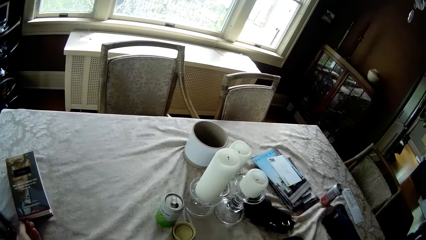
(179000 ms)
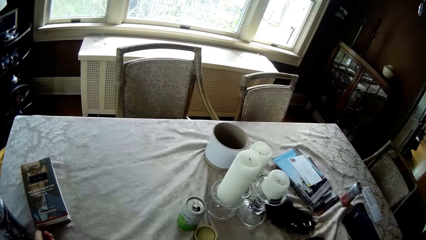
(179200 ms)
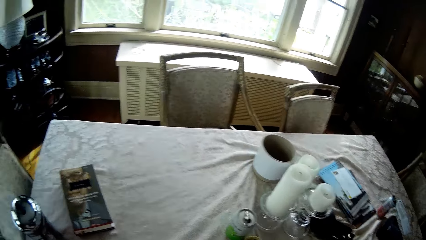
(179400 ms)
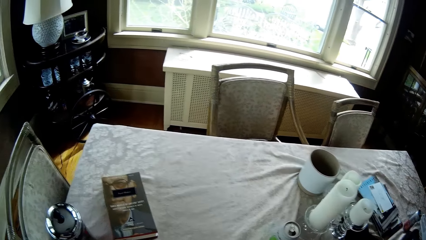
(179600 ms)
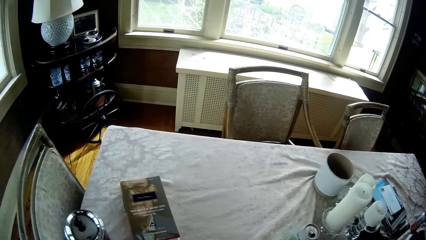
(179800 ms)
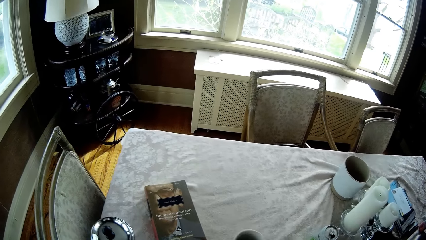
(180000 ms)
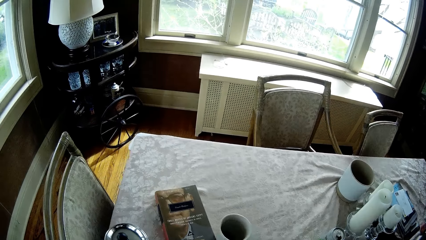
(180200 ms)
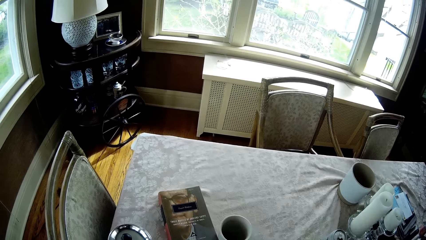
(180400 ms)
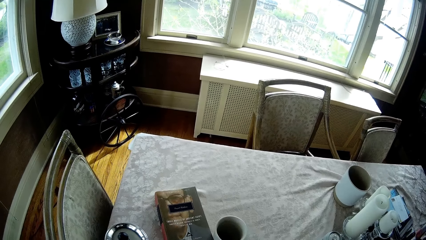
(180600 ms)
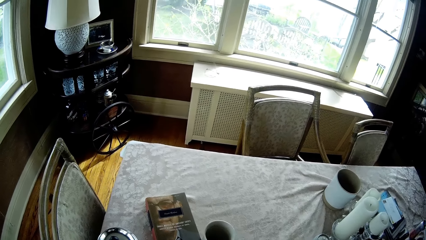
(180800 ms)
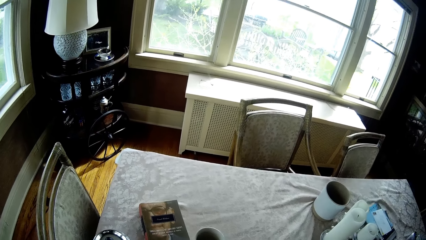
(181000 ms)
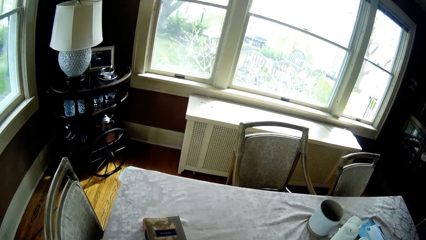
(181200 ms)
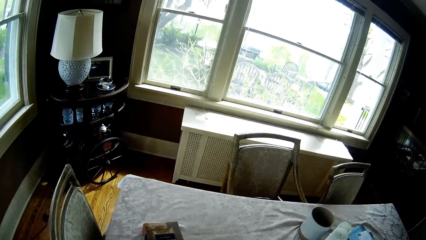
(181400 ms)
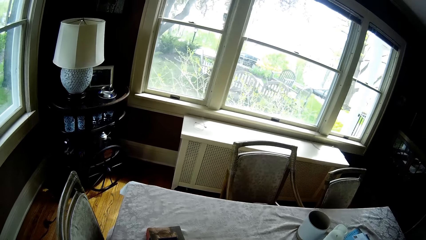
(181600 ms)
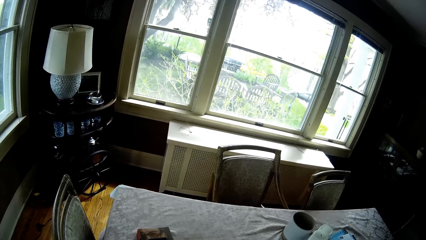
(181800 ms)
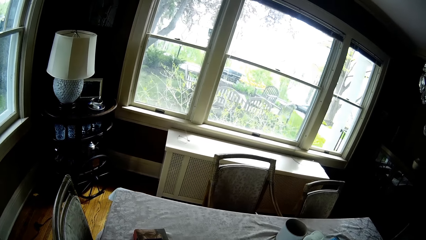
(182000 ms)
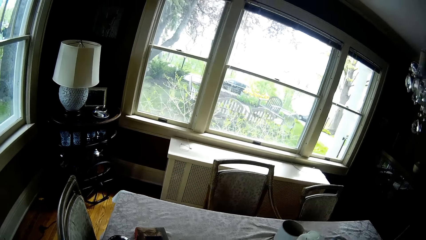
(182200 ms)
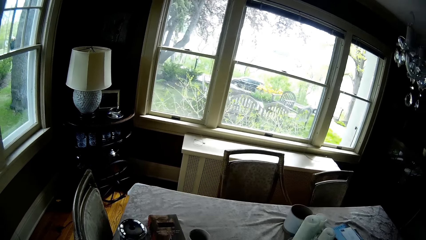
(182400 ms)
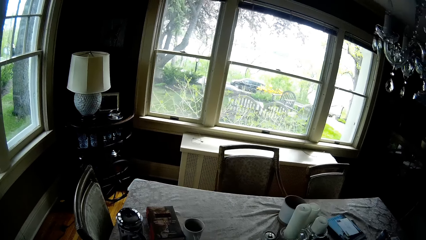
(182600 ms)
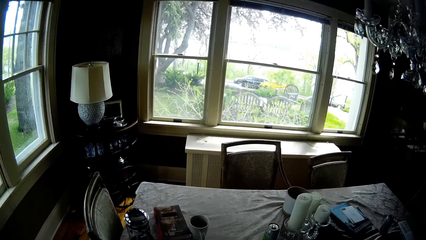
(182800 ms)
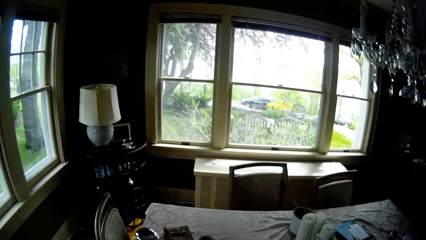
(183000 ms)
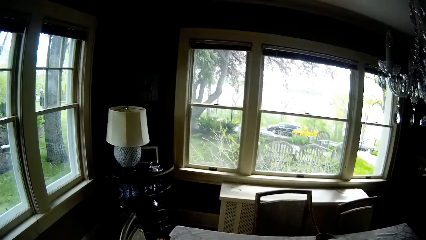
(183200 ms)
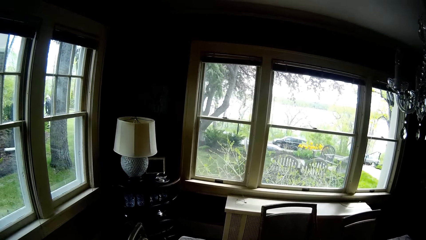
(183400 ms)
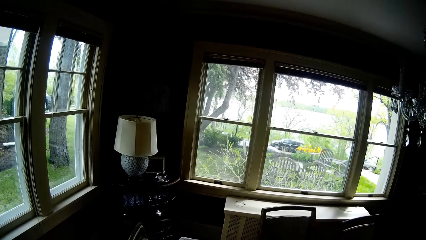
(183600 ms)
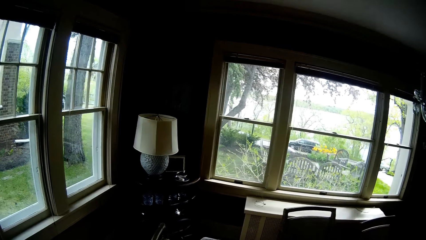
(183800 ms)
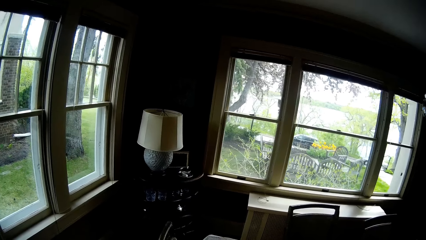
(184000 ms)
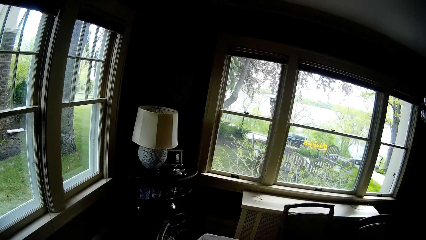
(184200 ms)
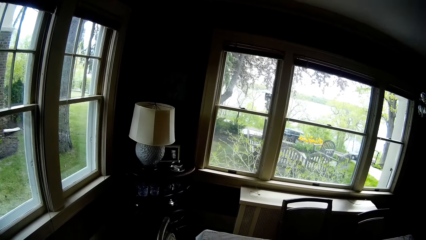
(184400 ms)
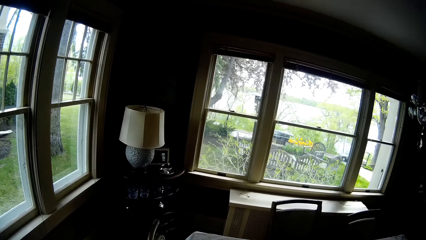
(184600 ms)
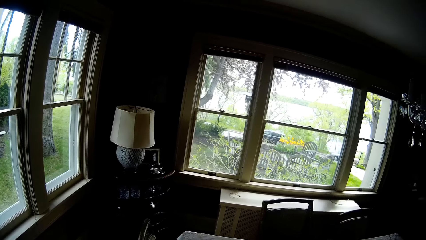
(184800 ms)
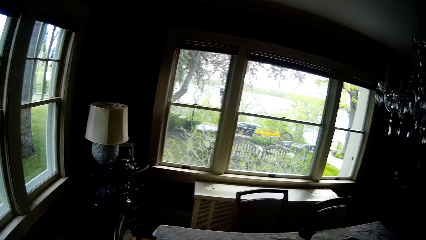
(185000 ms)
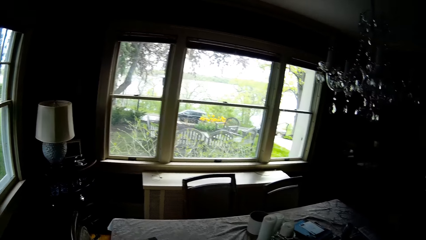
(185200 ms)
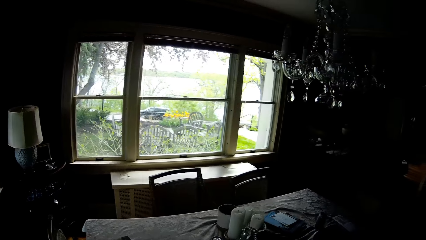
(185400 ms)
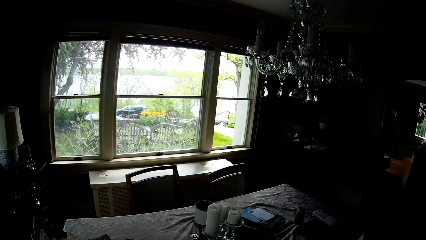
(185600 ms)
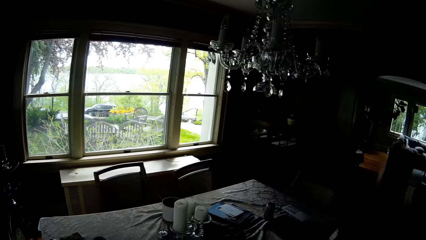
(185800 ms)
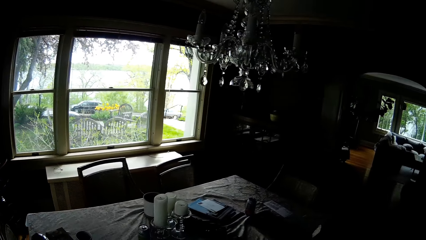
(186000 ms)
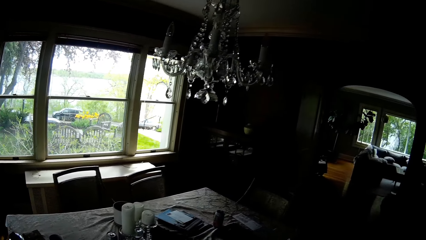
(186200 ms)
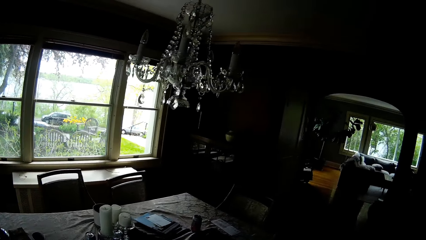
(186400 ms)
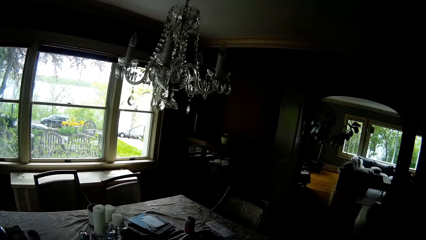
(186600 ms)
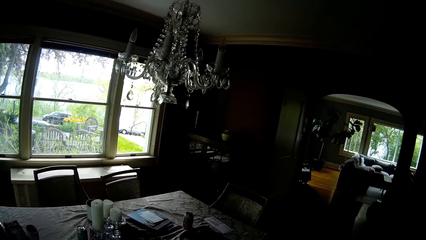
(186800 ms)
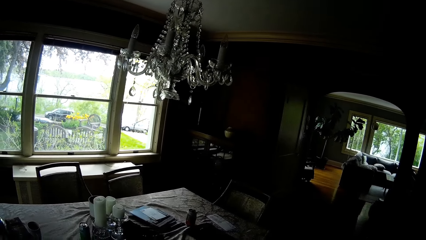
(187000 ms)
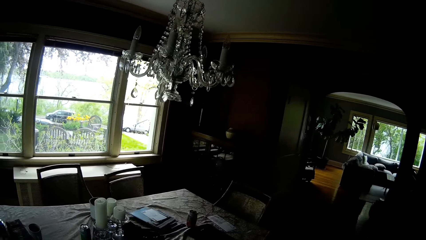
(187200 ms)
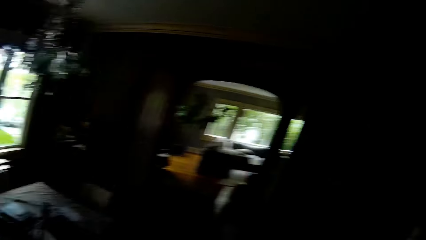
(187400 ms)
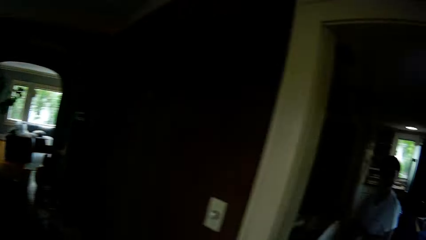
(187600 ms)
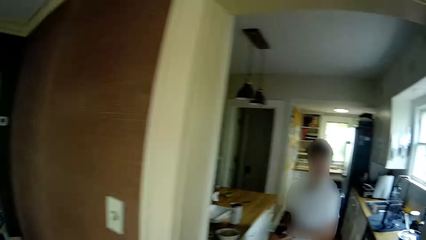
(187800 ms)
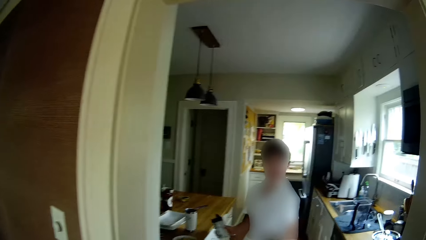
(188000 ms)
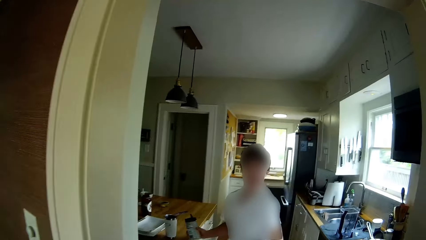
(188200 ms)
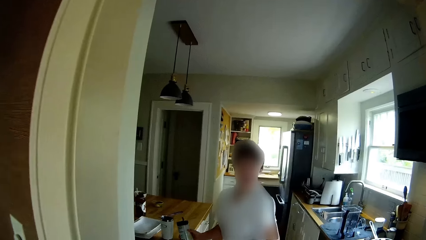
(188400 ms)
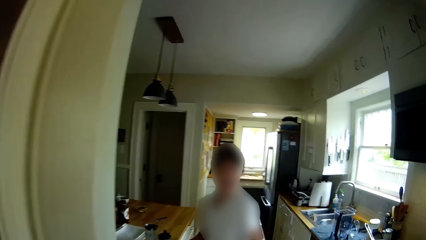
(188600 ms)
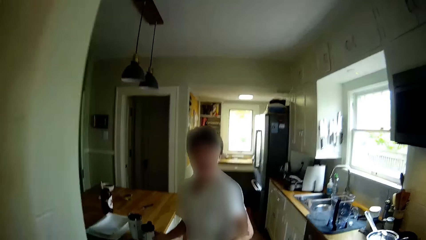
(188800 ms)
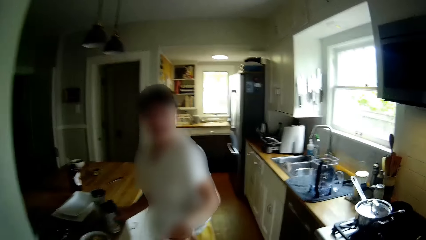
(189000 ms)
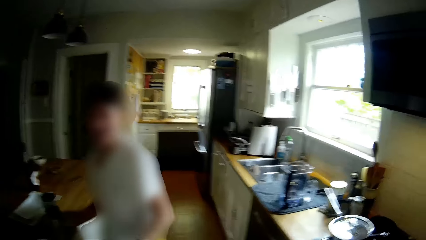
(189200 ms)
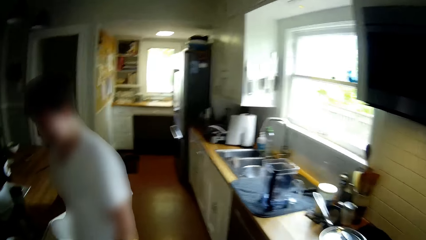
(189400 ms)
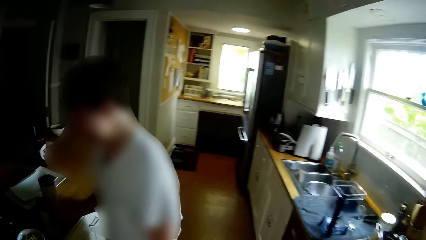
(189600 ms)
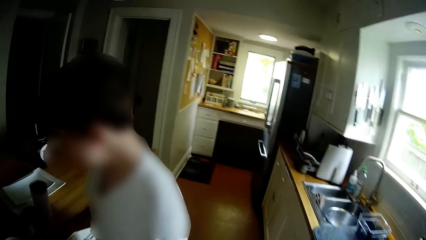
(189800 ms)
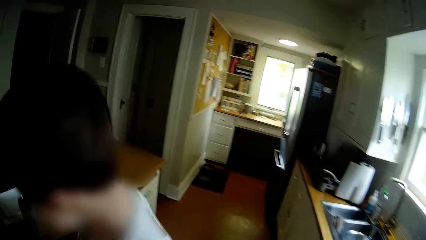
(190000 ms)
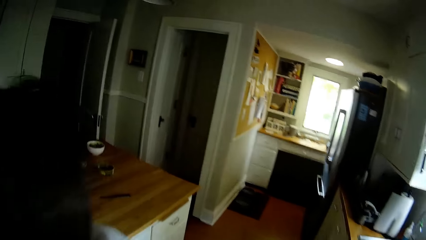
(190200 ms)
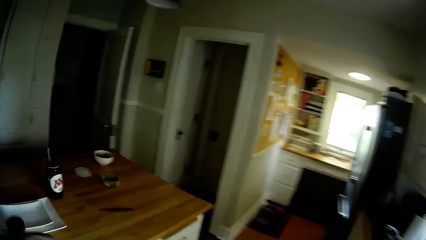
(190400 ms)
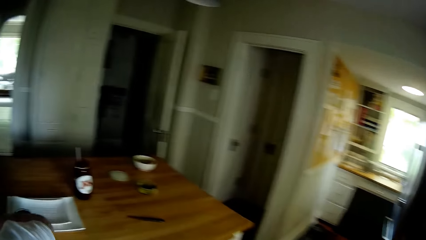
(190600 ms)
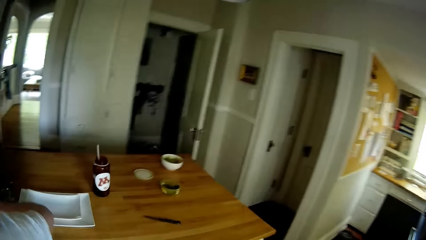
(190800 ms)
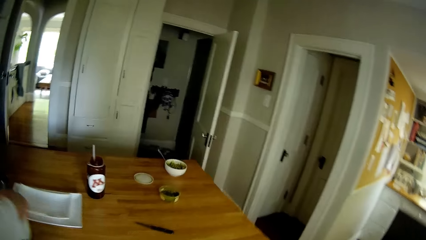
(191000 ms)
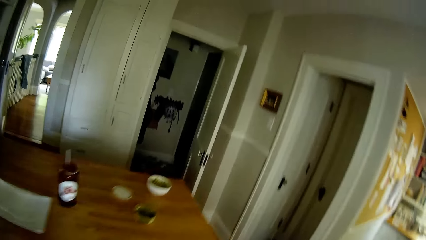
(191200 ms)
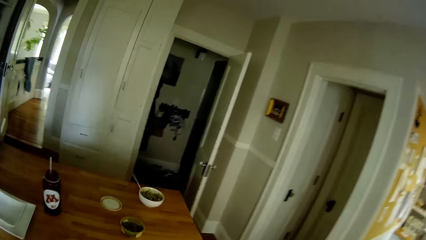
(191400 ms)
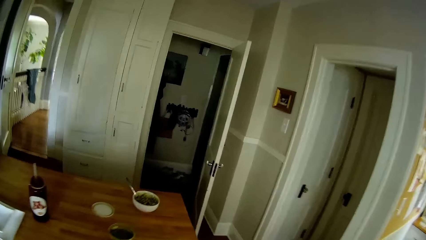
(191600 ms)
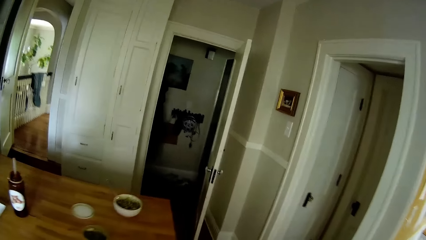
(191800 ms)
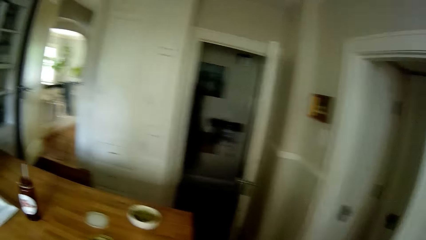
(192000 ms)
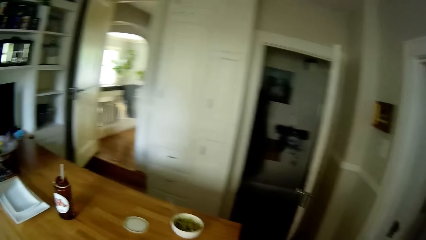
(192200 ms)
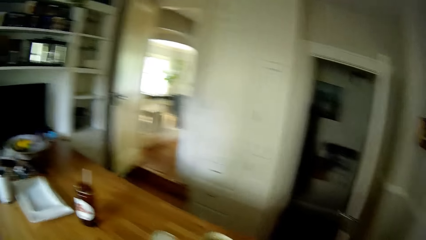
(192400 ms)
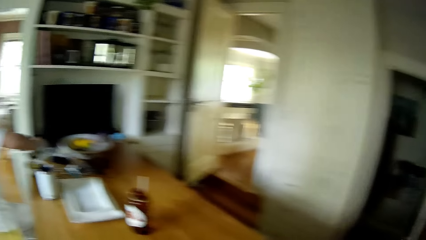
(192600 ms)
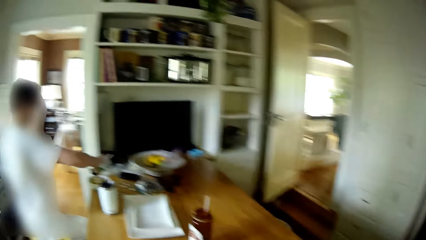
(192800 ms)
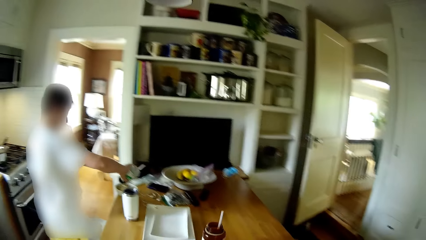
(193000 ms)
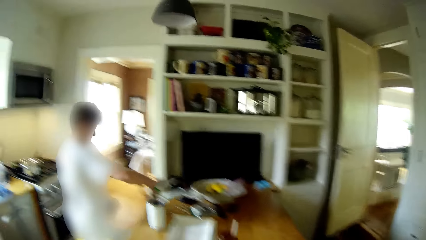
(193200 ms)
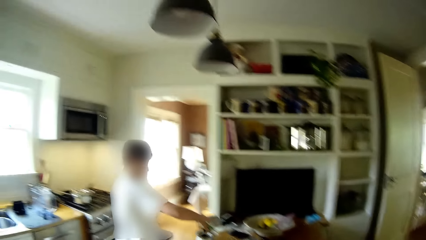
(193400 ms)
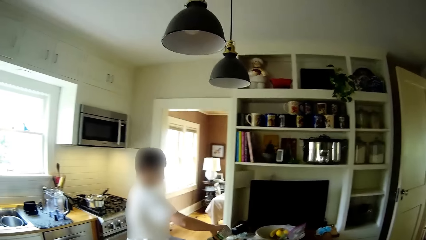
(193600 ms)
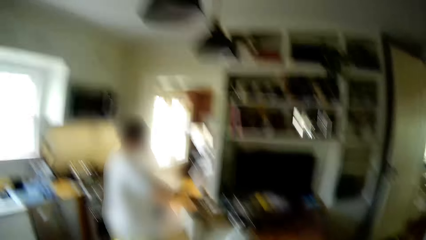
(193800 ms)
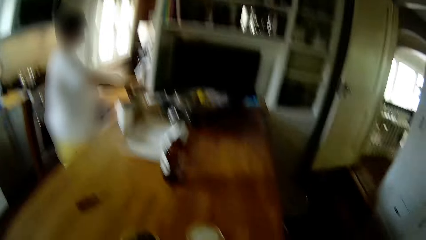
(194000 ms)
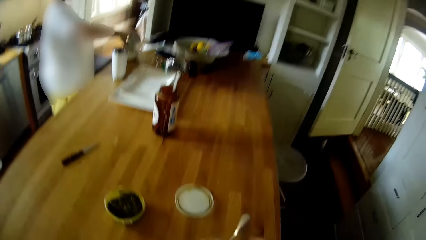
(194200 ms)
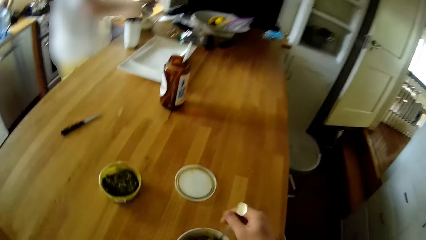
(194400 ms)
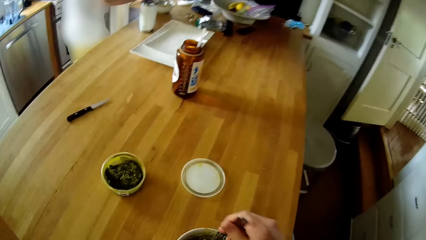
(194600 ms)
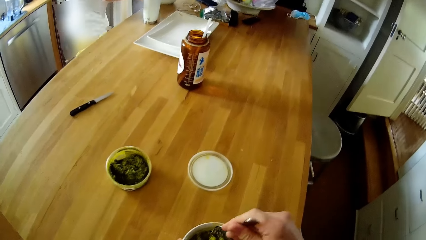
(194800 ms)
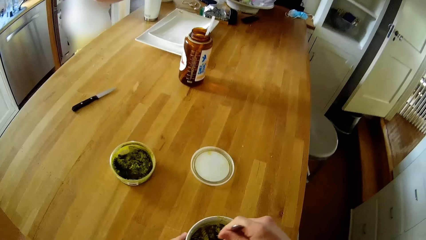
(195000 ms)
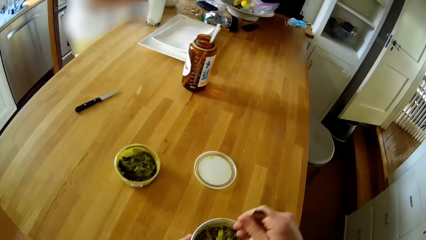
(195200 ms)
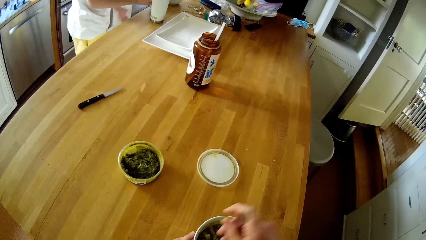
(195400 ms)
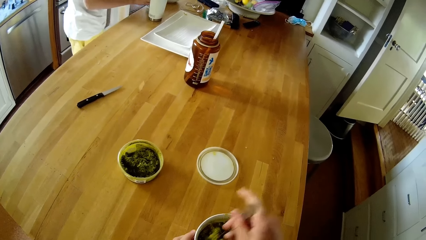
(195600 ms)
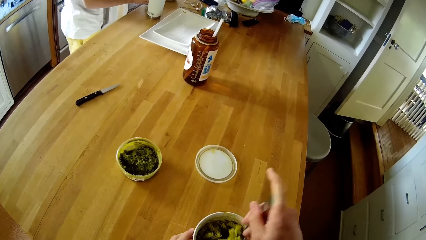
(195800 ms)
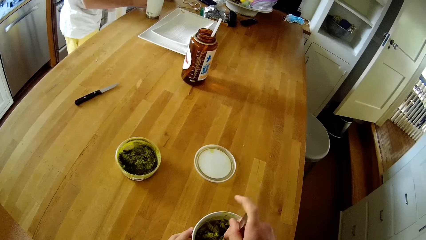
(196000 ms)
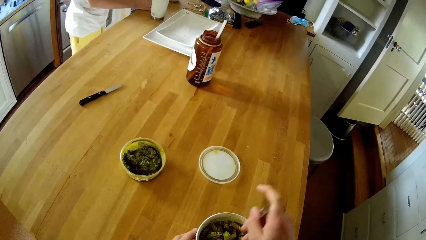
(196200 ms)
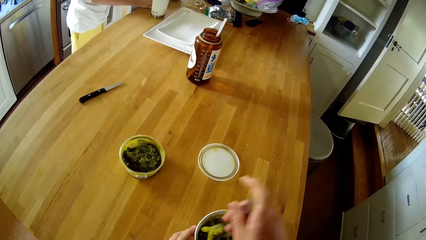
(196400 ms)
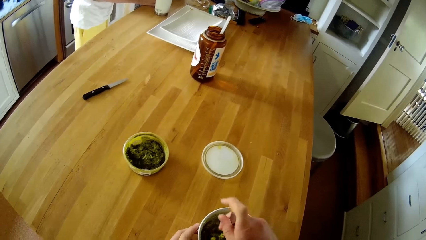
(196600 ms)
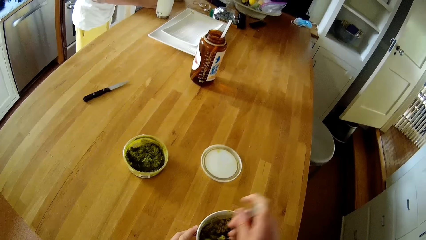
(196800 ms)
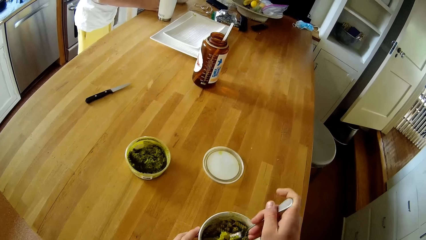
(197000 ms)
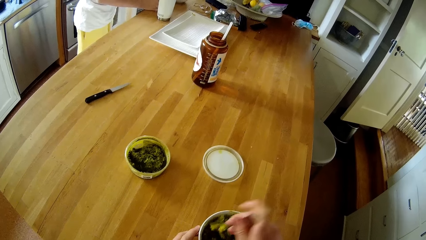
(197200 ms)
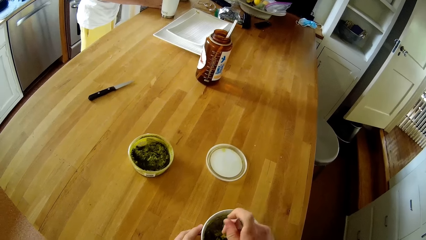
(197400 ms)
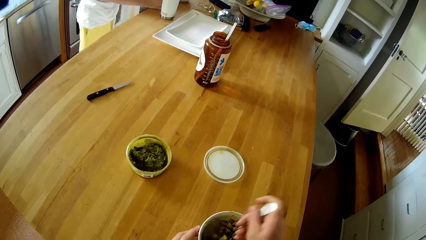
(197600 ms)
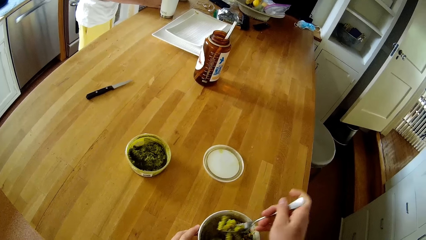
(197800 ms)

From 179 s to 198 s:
The camera wearer drops a cup on a table in a room with his right hand. He walks around. He walks through the door. The boy turns salt from a container into the plate of macaroni with his right hand. The camera wearer scoops the macaroni. He stirs the macaroni in the plate on the table with the spoon with his right hand.
